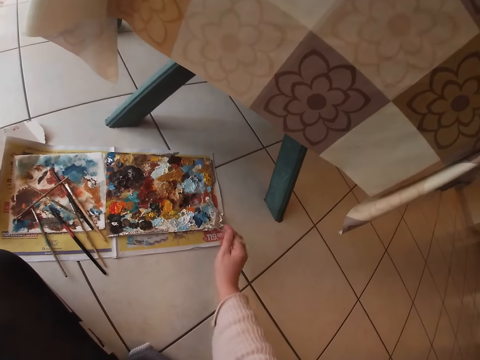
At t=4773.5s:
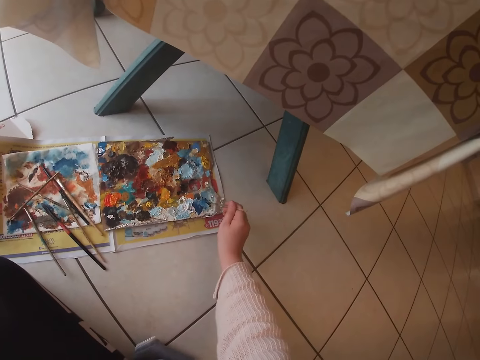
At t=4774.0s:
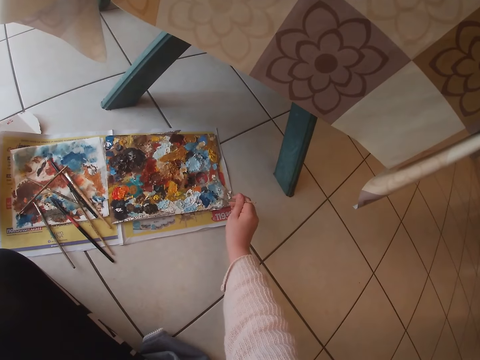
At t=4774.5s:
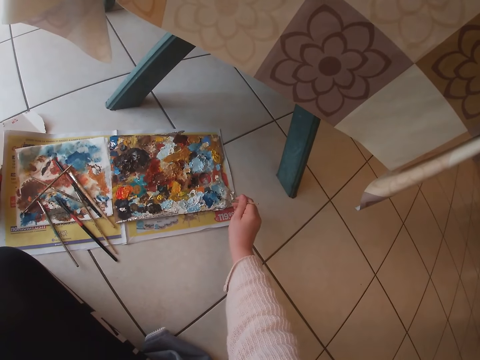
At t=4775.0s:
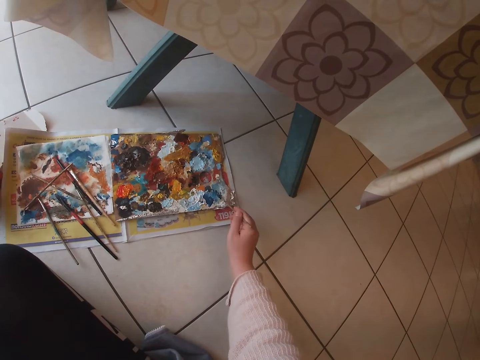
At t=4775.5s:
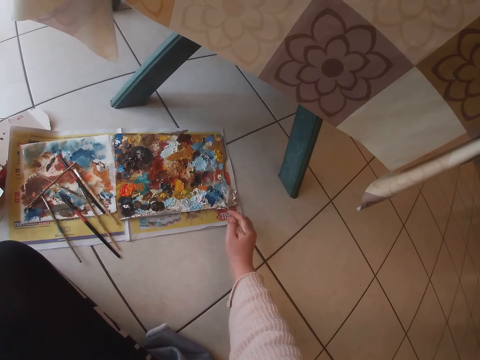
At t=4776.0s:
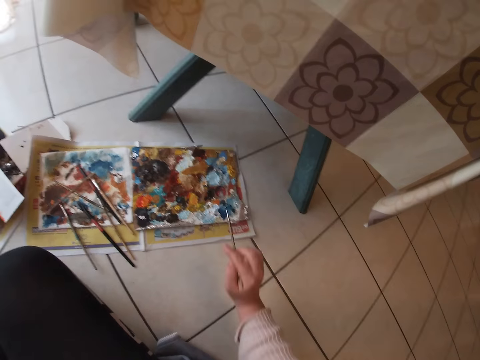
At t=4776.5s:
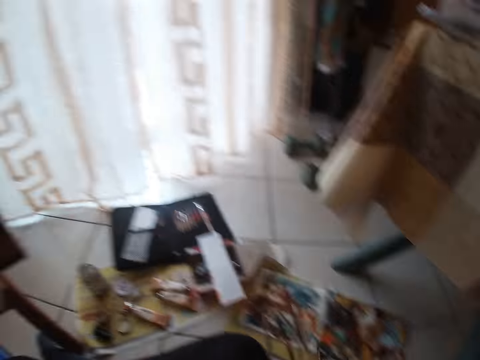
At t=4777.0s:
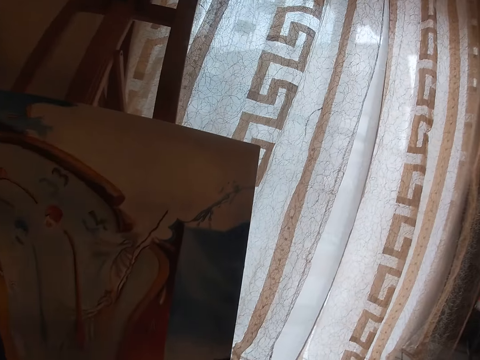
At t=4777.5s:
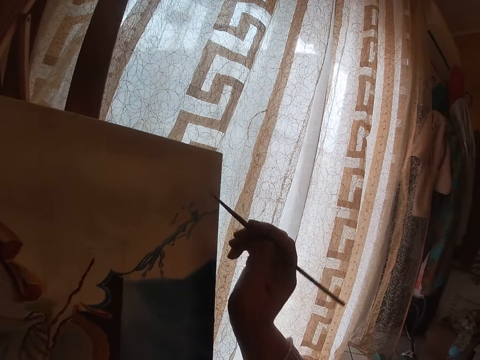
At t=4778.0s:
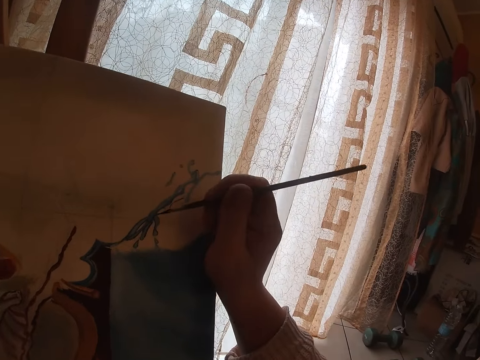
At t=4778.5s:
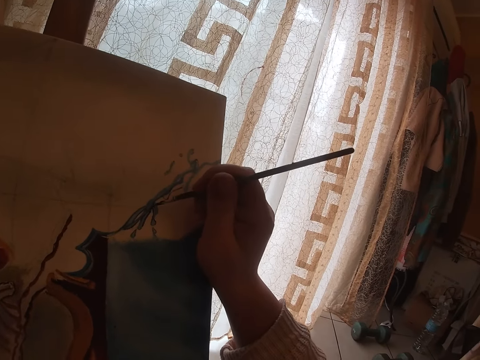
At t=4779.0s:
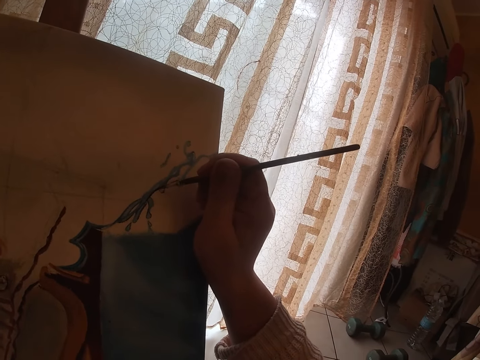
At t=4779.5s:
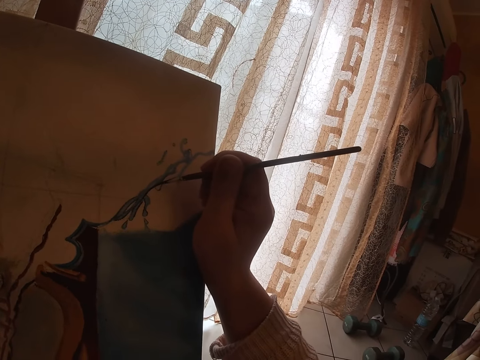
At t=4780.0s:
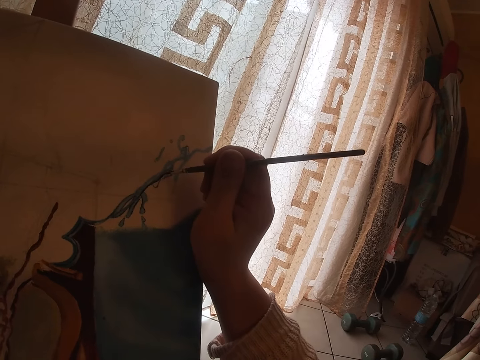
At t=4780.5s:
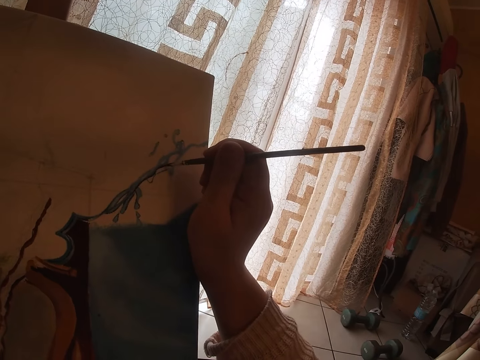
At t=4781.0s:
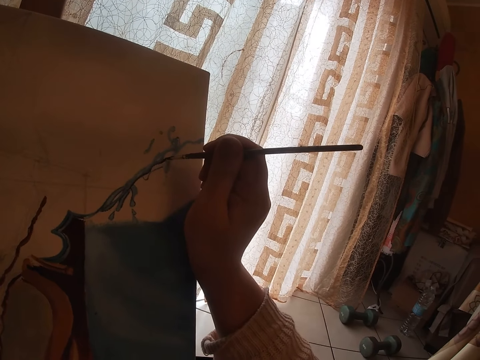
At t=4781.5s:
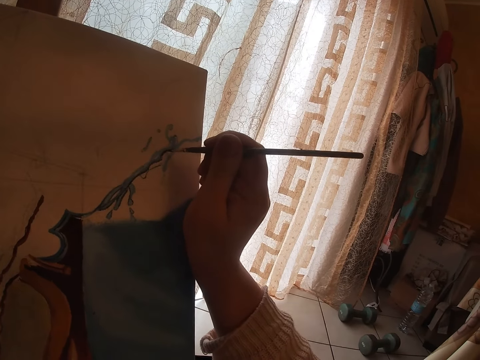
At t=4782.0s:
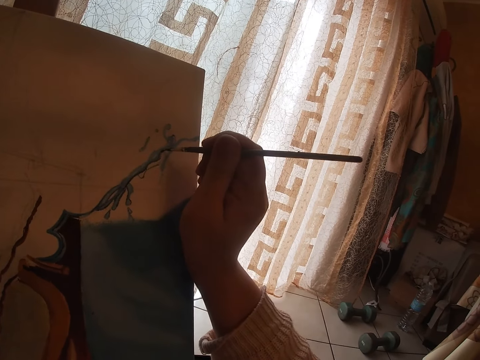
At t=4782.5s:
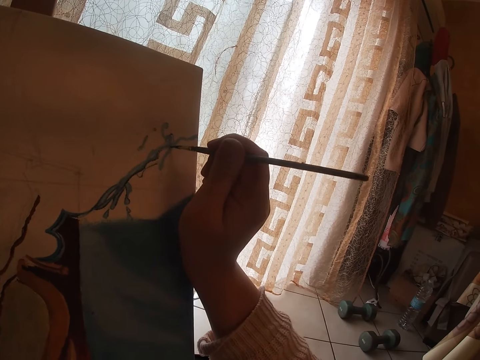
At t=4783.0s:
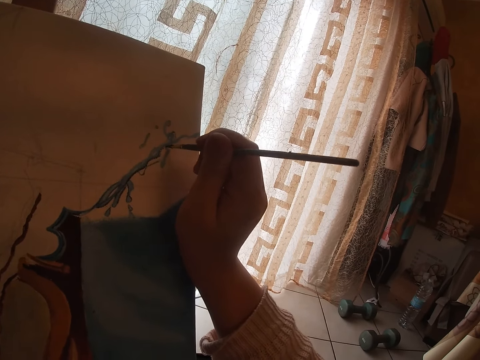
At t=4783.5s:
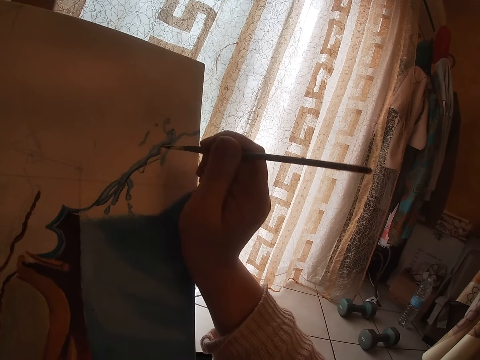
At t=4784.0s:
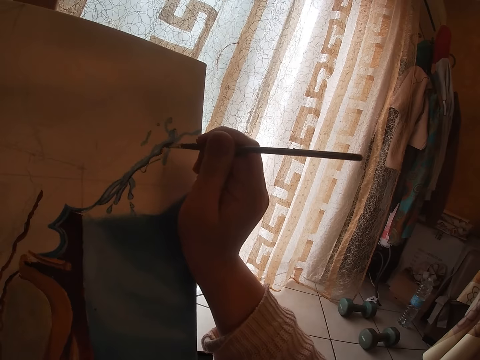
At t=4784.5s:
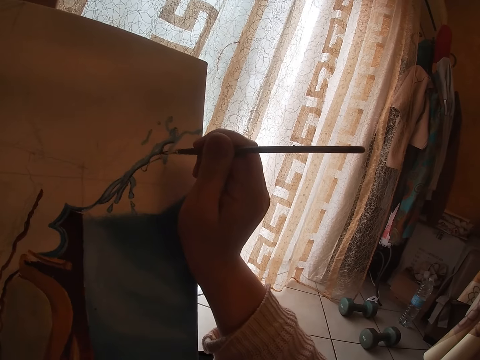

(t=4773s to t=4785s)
The camera wearer brushes on the palette paper. They paint on the canvas.

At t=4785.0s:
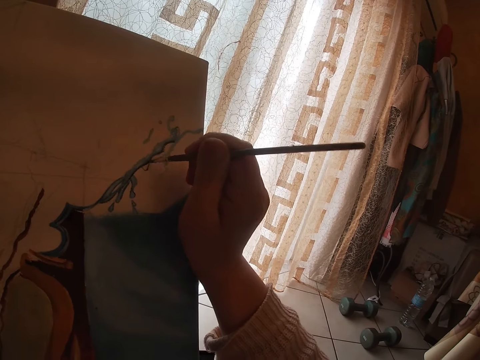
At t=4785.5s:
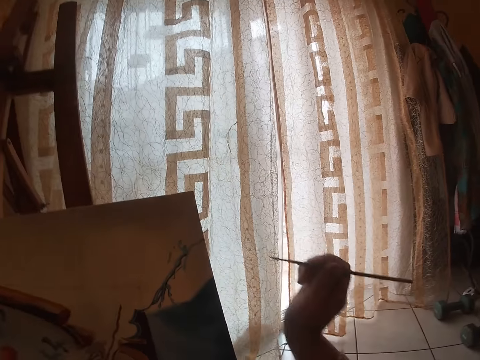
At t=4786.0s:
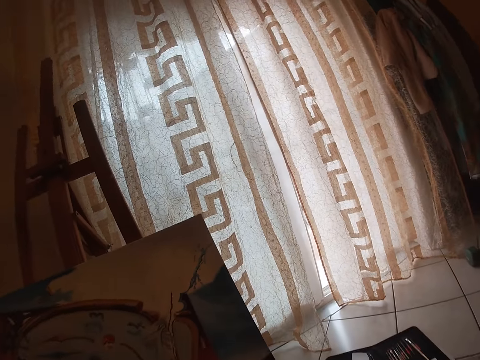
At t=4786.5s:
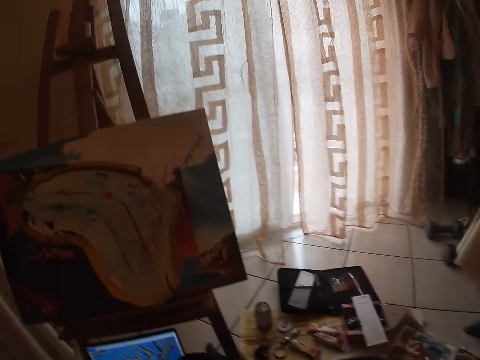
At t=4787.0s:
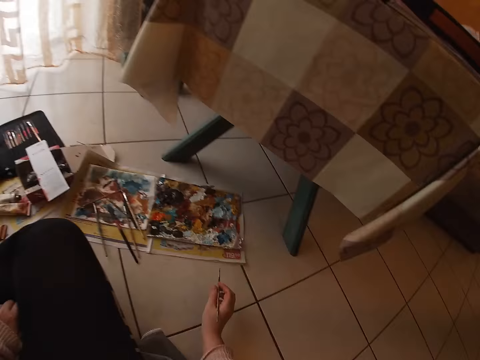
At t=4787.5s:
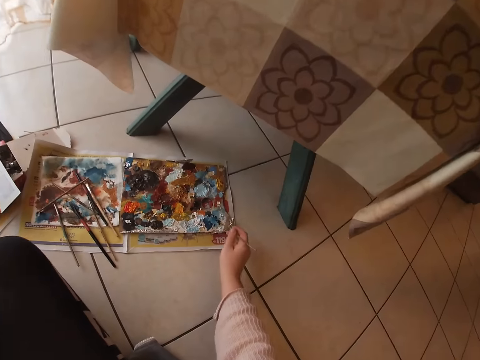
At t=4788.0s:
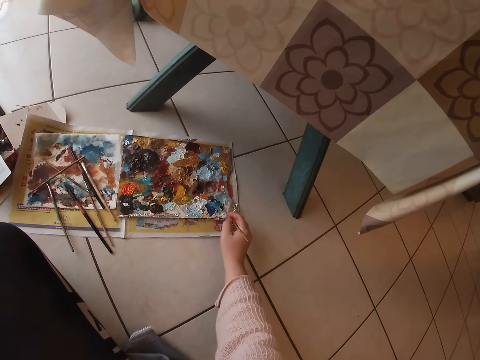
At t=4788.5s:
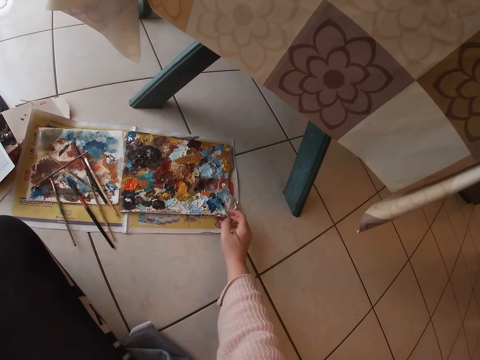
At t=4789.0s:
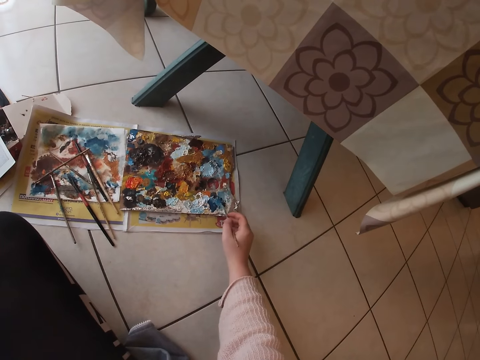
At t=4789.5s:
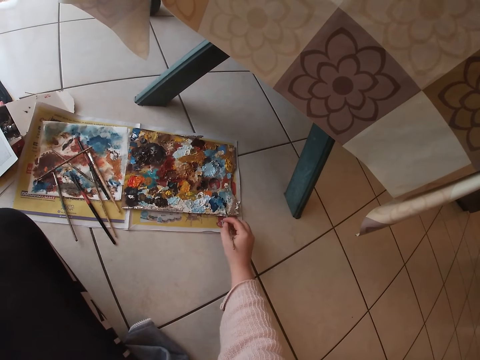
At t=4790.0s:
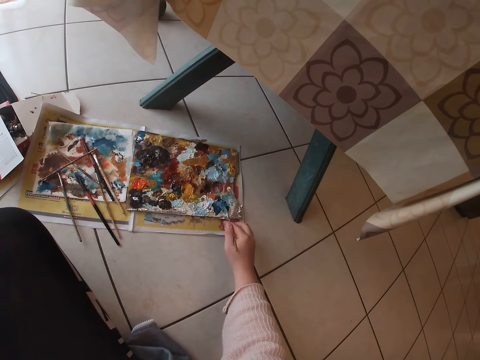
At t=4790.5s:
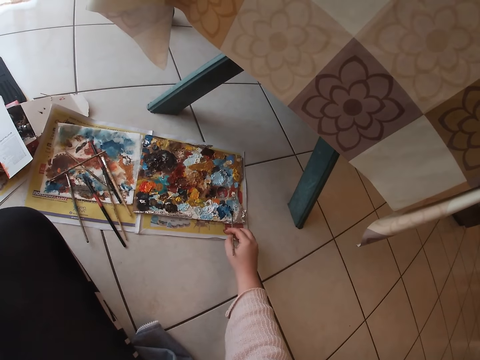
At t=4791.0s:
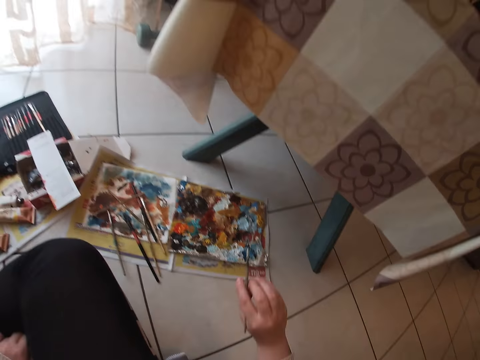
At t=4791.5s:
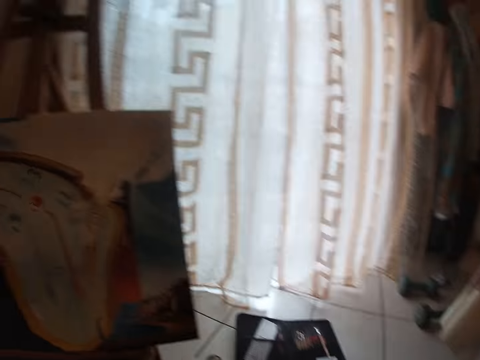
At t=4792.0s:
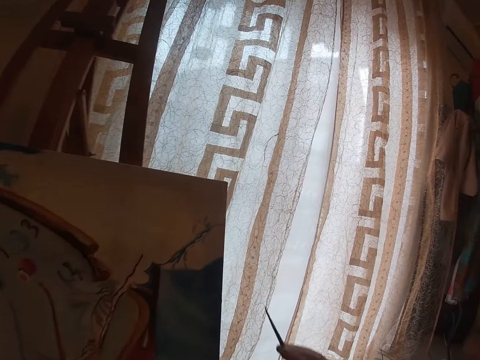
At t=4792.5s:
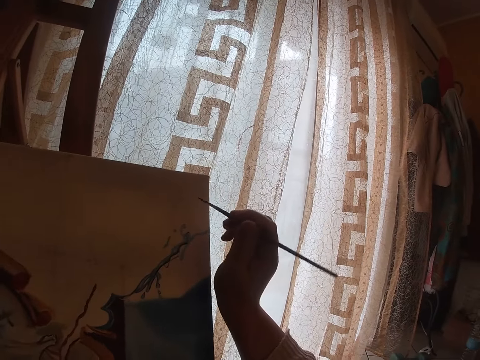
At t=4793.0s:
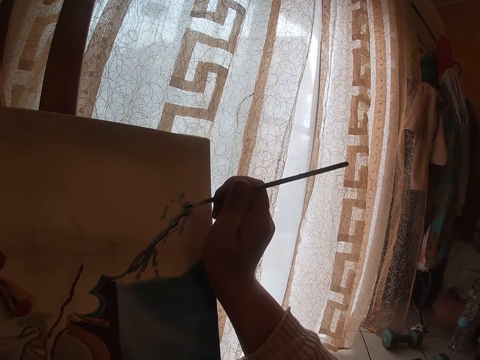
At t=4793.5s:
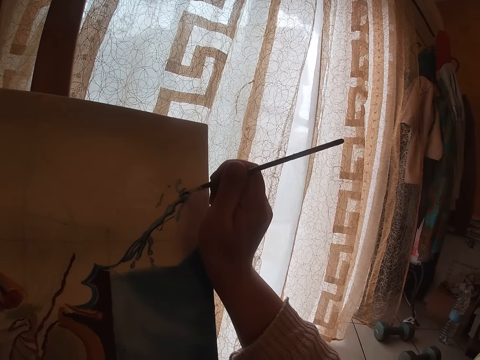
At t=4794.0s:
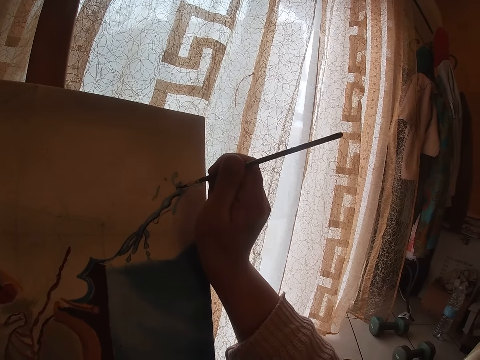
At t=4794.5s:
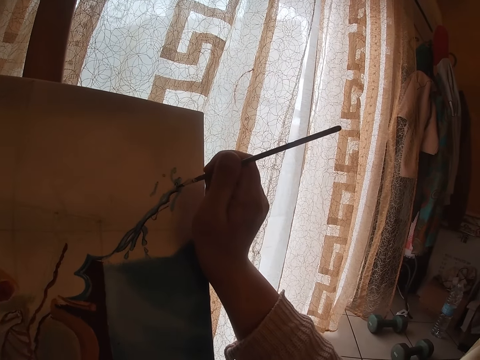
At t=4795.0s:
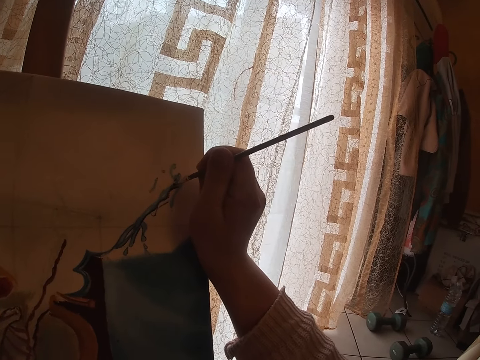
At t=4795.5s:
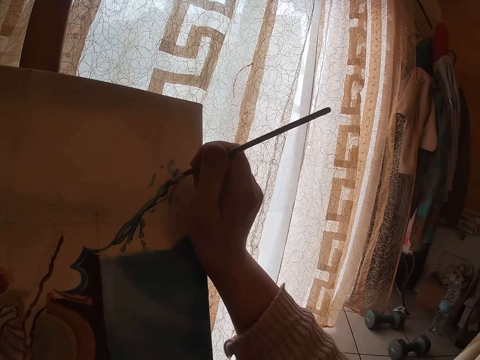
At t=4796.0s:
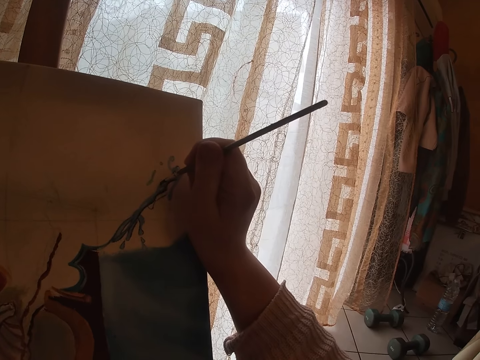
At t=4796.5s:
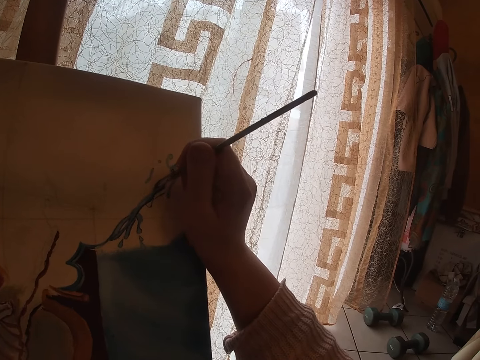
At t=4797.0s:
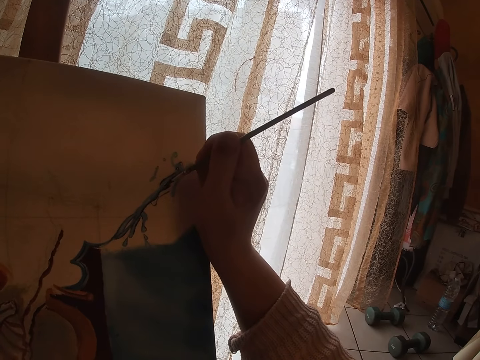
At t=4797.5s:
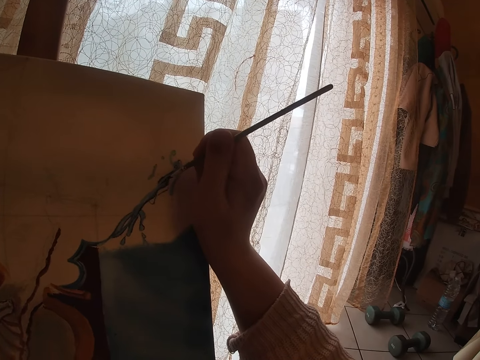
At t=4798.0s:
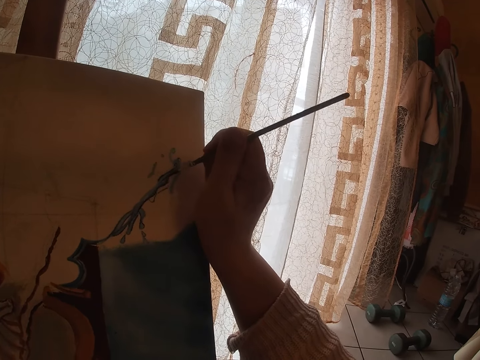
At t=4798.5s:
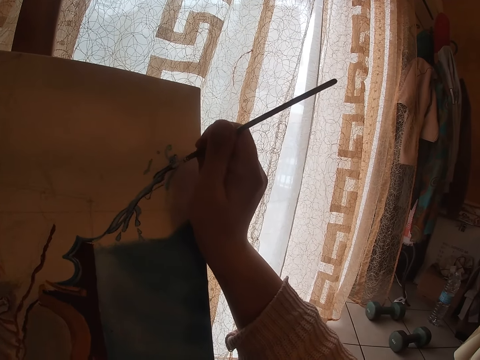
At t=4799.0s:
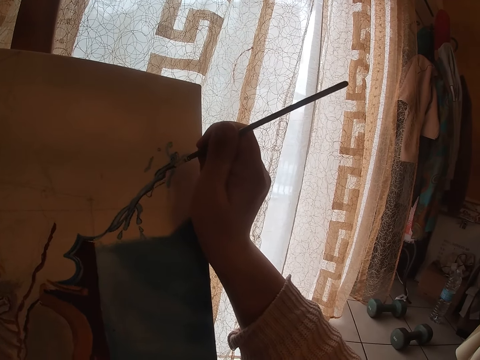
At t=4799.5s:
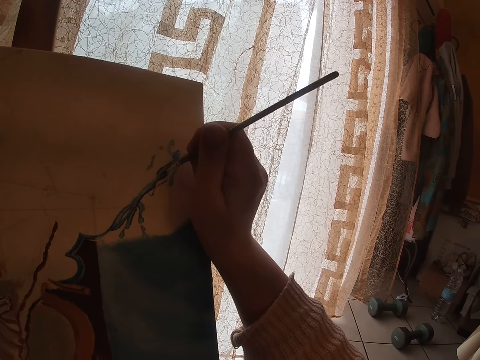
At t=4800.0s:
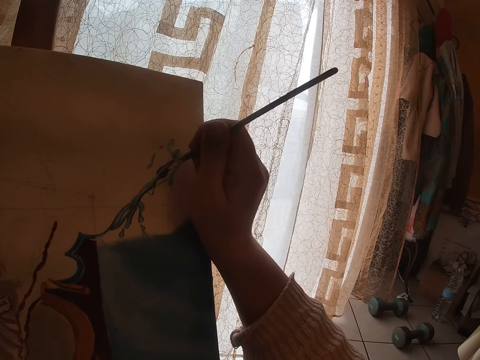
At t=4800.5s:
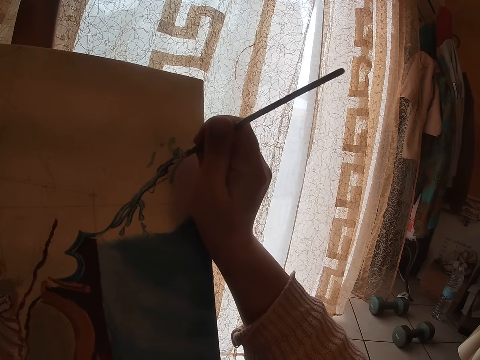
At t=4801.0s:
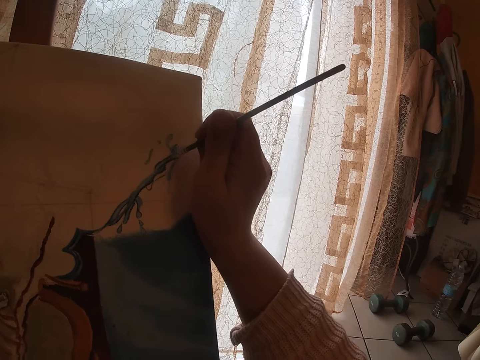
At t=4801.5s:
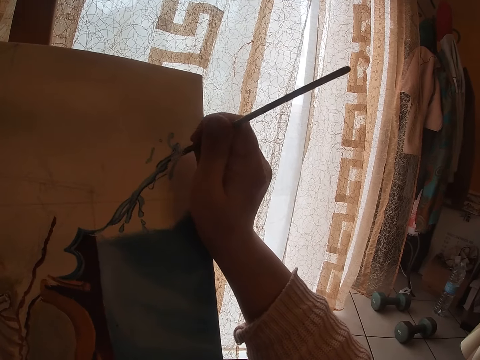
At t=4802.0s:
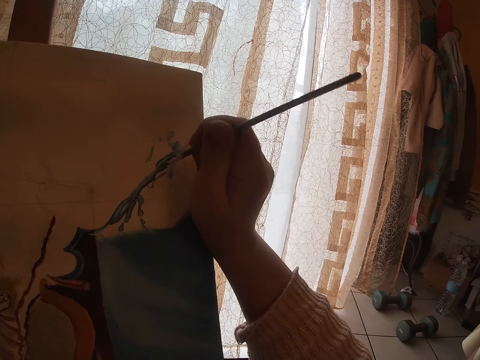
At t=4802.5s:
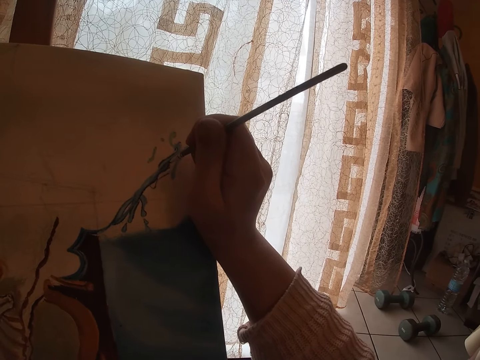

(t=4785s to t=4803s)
The camera wearer dabs the paint into the palette paper. They paint on the canvas.
